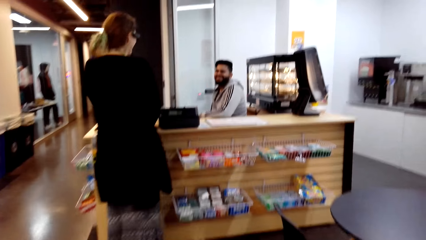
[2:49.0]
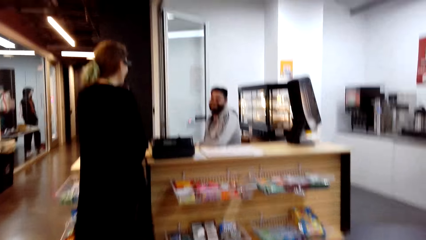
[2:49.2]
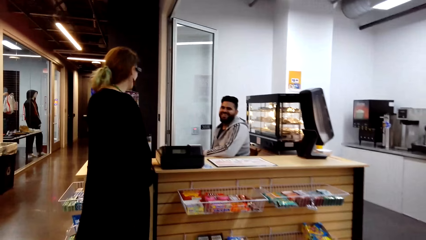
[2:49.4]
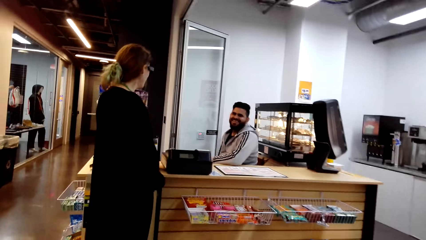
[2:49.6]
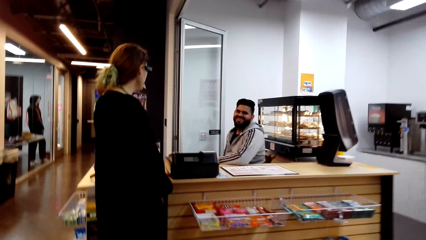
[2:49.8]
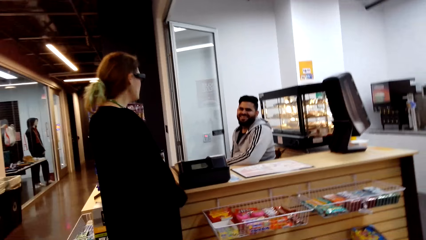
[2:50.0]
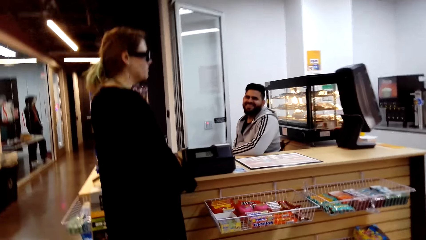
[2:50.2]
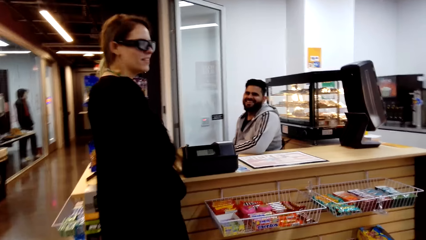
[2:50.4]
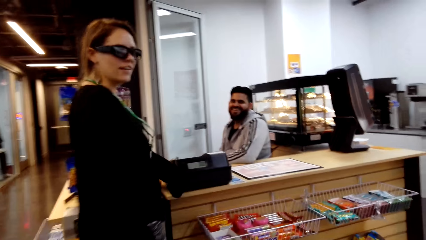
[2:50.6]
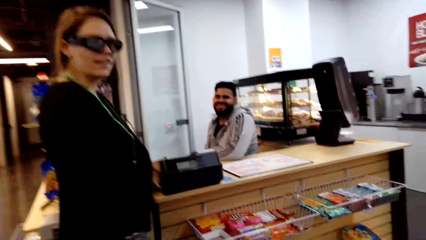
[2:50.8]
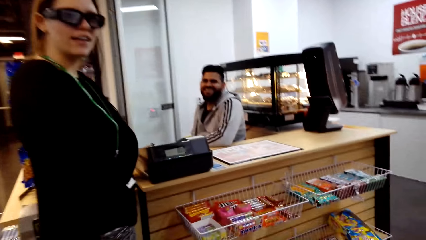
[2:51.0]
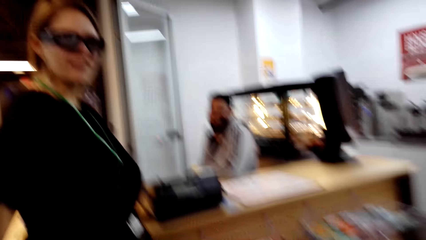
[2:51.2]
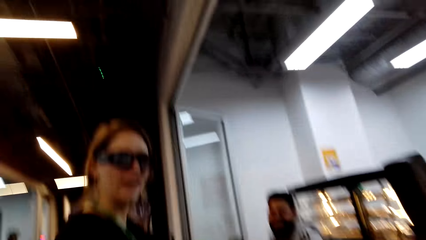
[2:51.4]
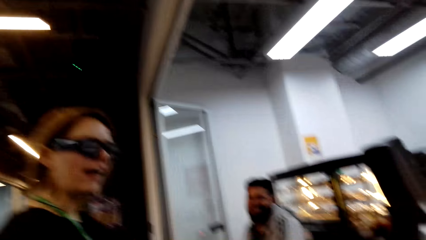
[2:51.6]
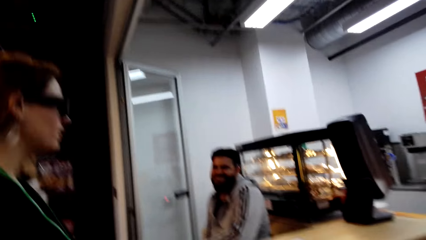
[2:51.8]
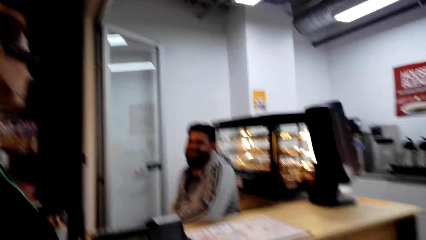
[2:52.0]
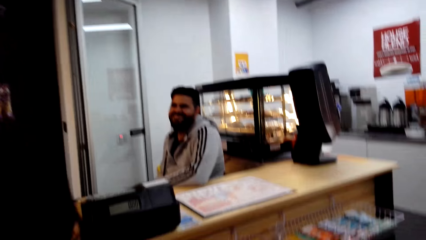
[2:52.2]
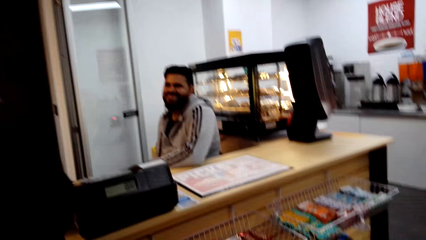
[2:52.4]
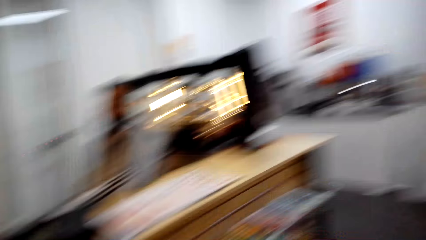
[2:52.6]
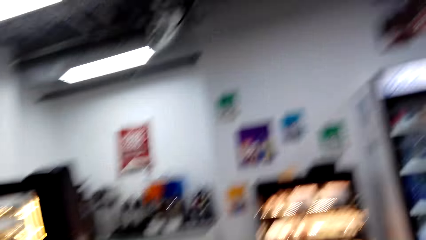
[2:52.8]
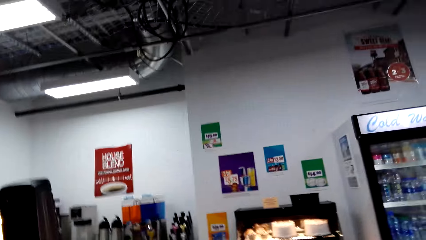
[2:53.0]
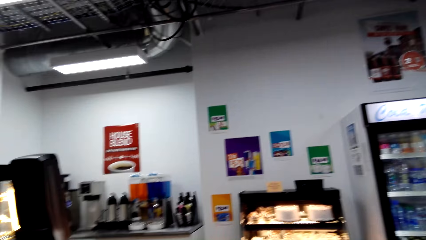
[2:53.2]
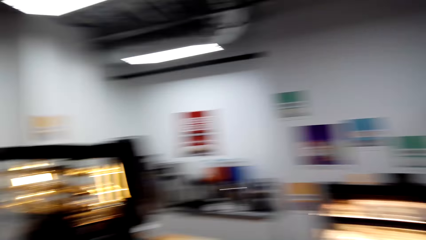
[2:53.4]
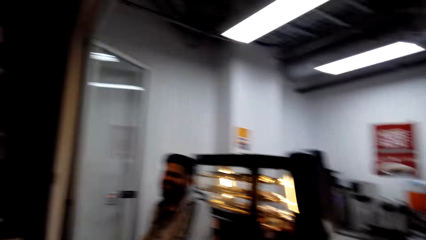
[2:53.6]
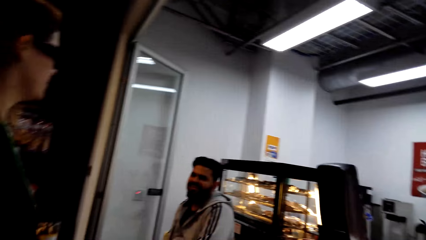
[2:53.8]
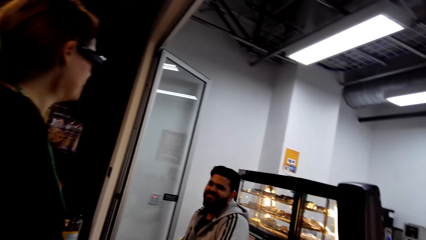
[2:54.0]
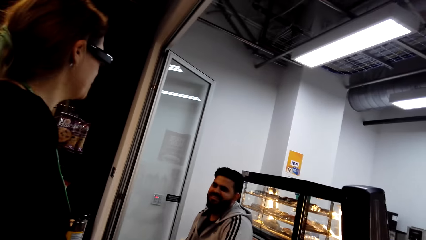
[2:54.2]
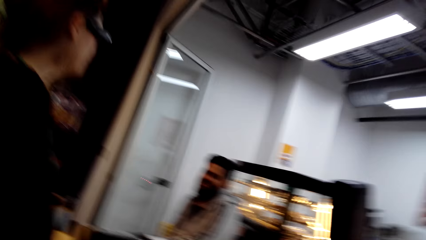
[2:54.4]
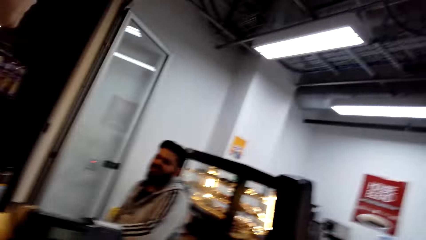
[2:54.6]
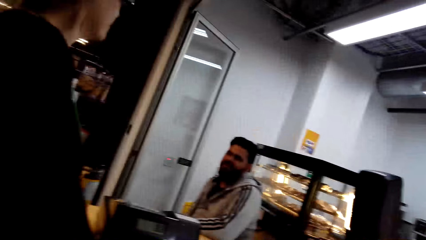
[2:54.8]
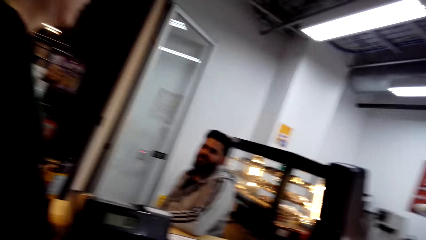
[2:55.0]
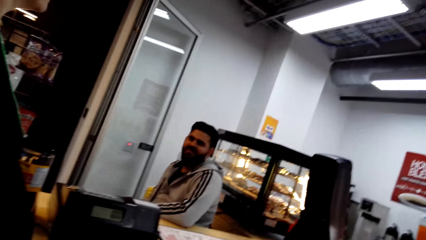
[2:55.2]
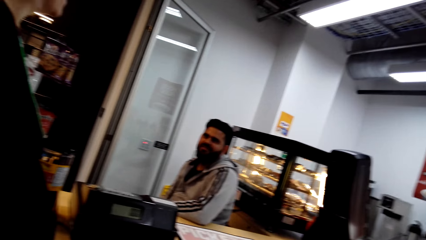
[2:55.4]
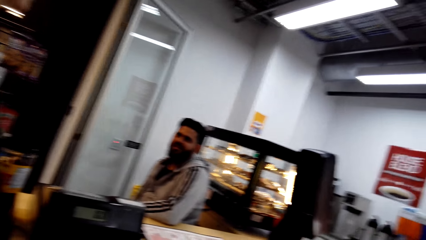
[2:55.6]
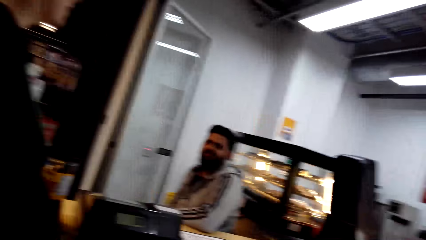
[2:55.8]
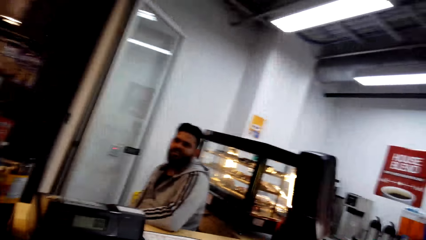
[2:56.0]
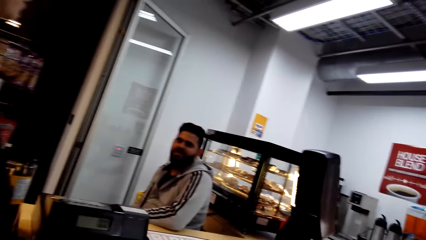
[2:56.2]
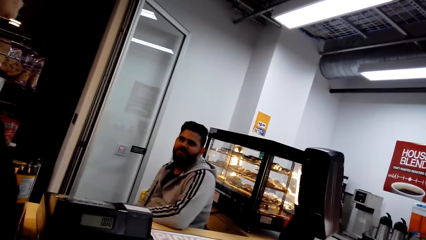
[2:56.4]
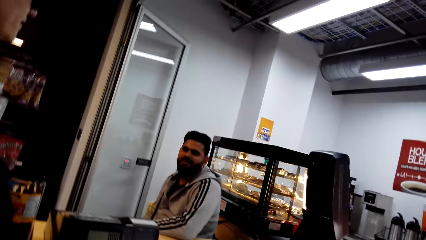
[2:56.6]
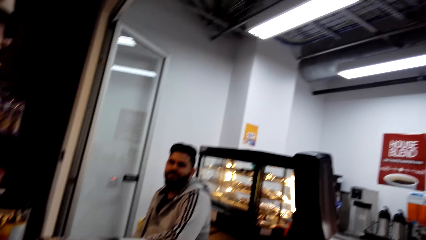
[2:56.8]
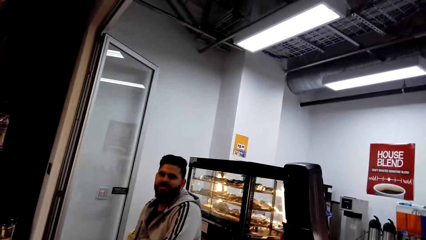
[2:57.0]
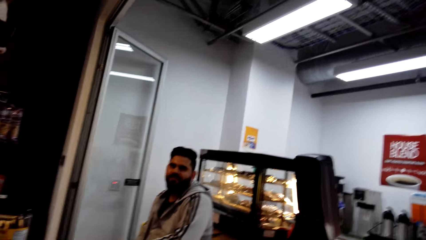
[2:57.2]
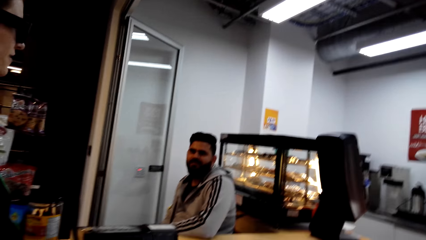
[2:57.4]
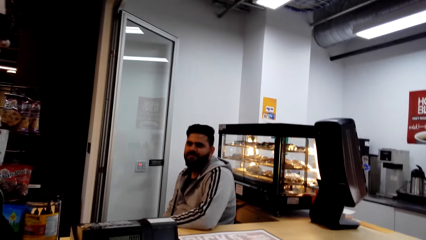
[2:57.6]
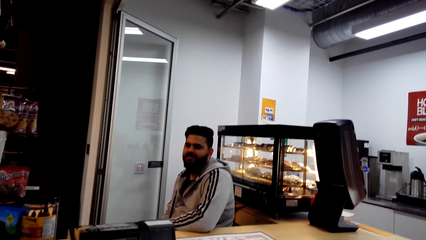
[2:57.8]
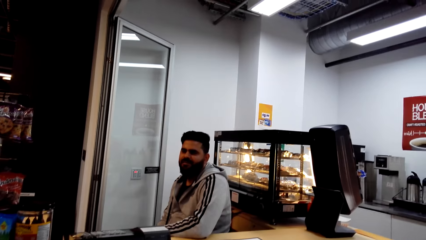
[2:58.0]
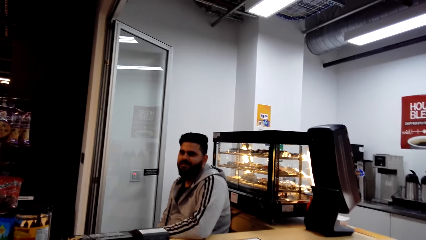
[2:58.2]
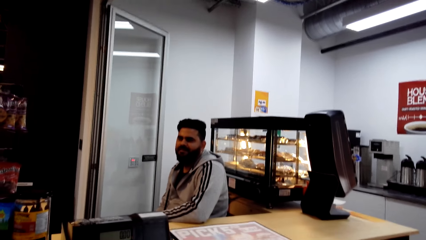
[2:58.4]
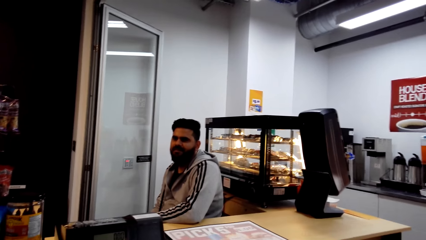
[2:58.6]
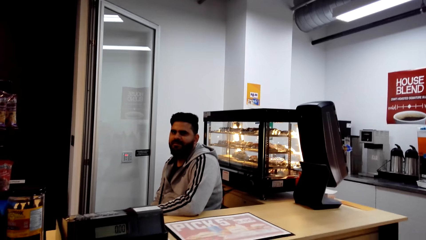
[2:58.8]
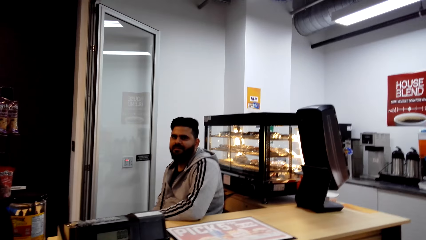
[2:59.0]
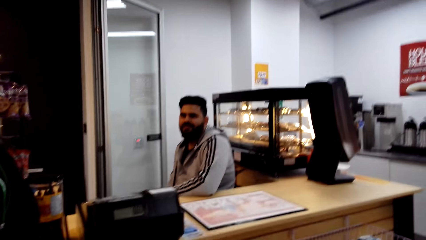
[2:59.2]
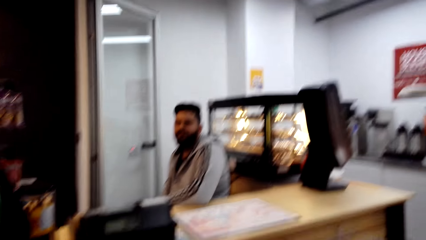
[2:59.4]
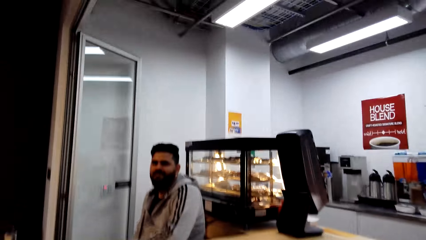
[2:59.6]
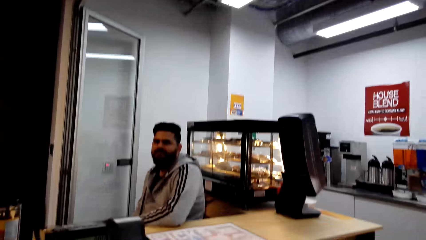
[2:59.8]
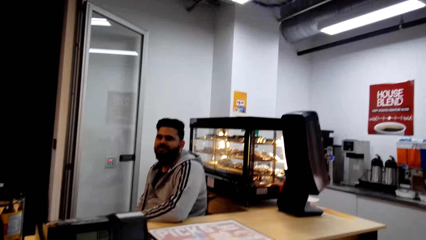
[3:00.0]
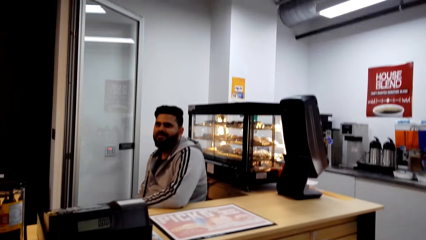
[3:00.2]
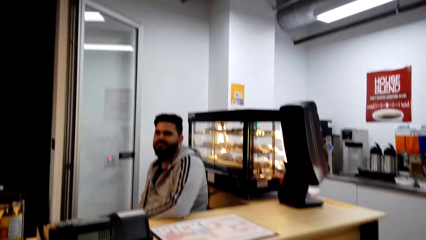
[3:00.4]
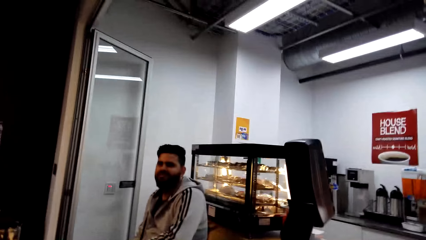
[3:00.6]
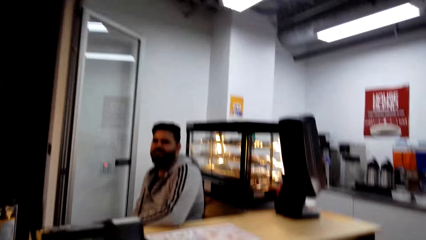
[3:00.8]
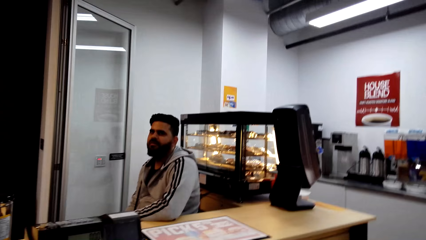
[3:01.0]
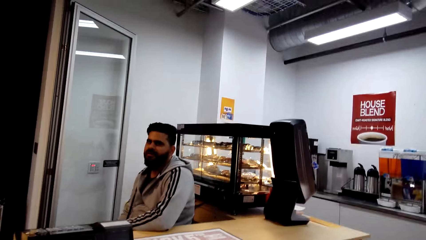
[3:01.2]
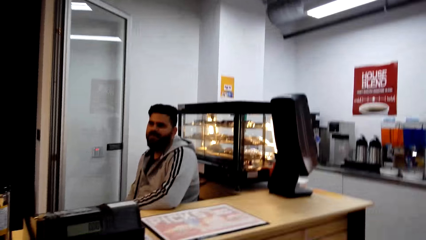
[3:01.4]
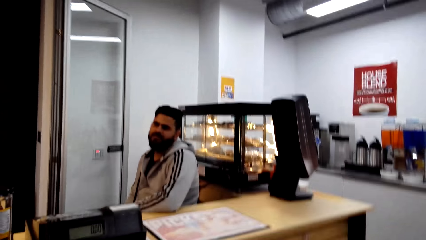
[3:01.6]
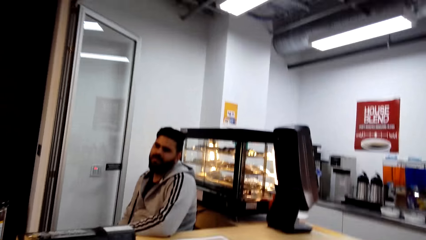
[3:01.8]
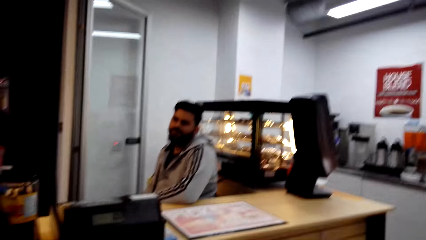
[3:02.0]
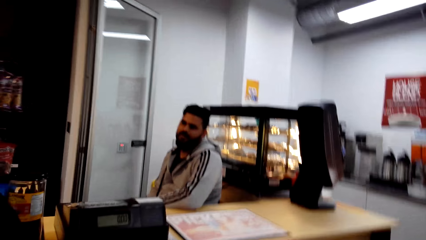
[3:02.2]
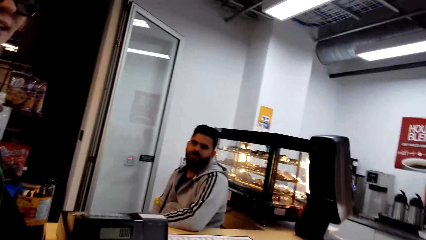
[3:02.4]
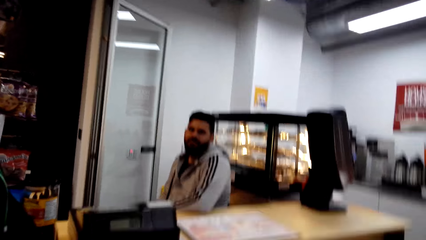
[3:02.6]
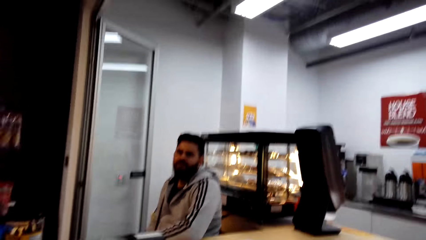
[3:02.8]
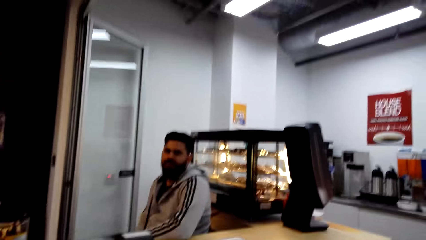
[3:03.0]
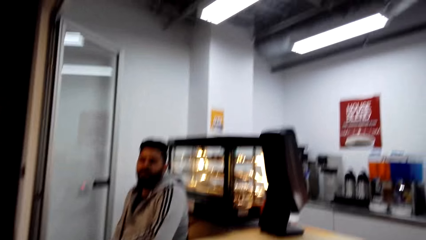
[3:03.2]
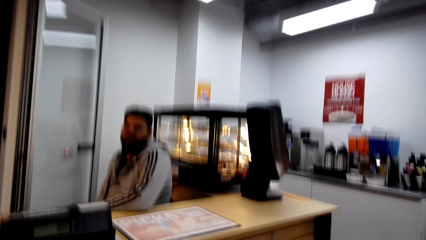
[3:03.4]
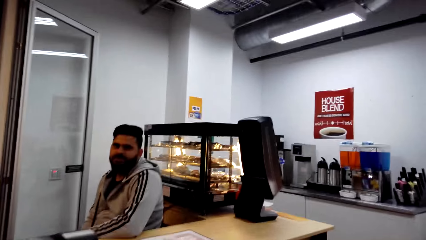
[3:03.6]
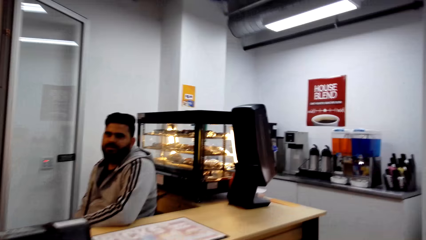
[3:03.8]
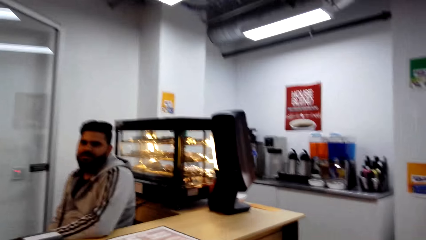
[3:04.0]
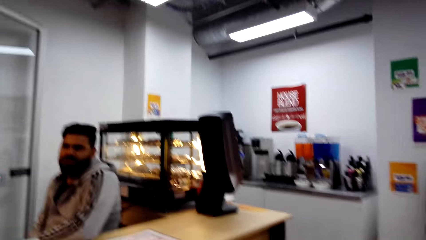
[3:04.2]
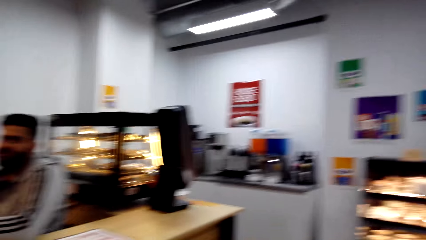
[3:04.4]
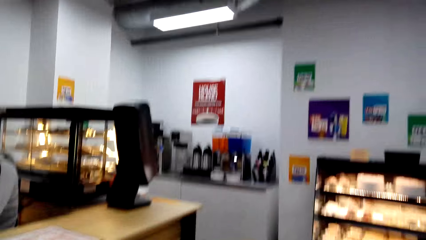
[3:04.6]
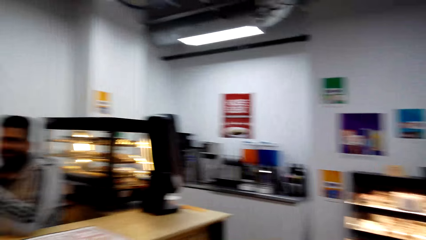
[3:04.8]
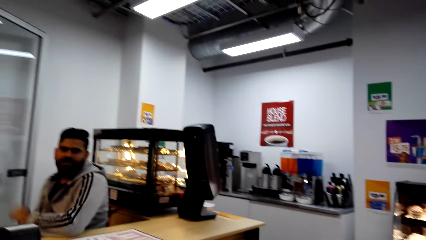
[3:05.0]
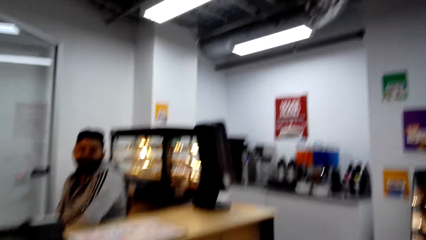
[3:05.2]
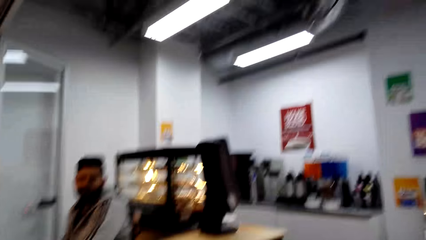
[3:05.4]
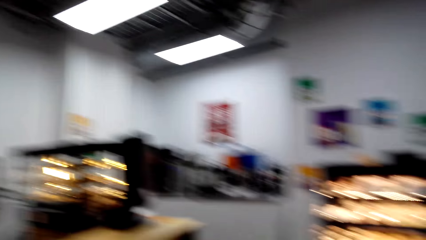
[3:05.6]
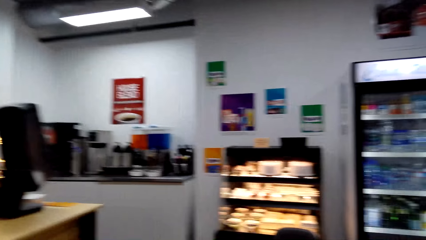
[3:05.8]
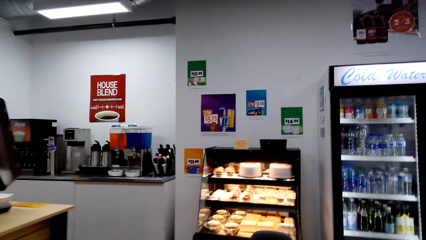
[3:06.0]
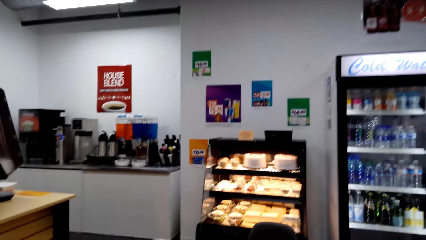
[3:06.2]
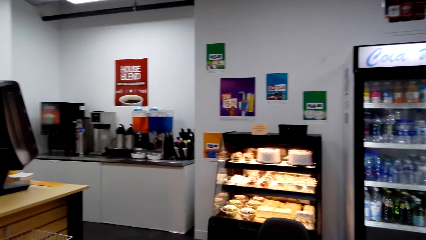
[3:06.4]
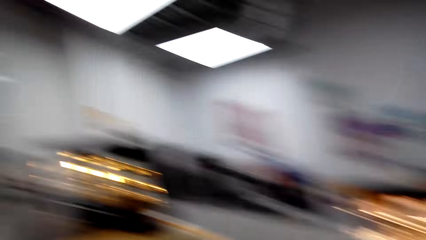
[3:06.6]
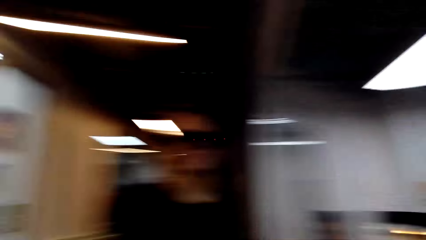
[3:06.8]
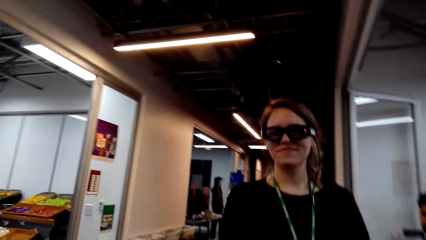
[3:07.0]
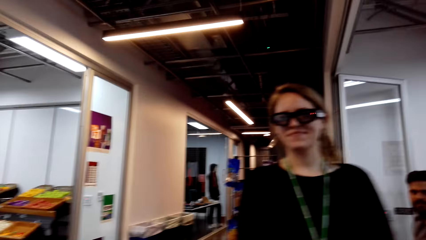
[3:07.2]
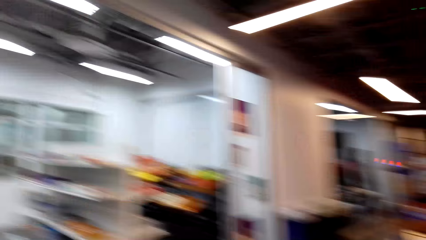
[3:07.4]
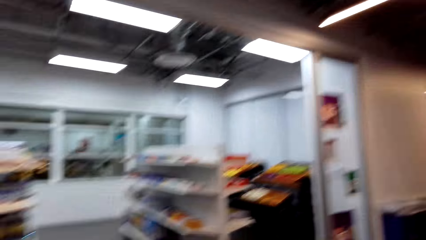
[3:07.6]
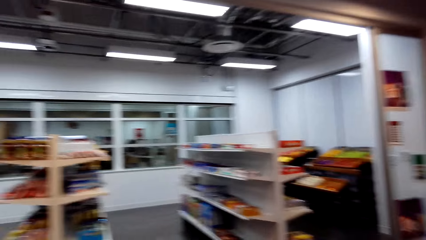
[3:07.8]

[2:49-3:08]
A woman stands at the cashier. The camera wearer walks. Another woman talks. A man talks. Another man sits on a chair. The camera wearer talks. The first man talks. The camera wearer talks.
